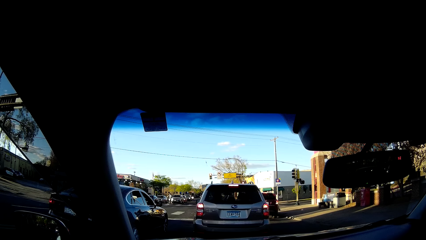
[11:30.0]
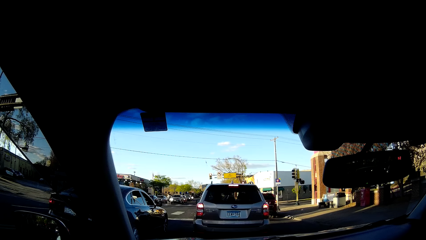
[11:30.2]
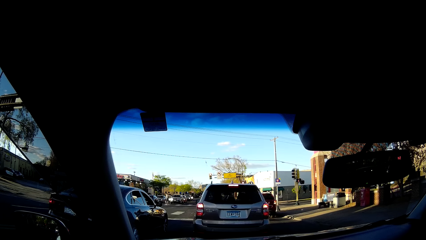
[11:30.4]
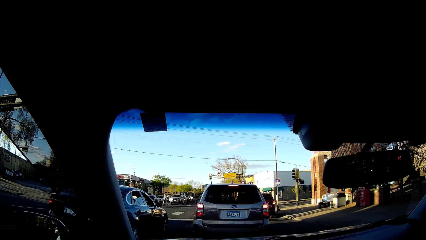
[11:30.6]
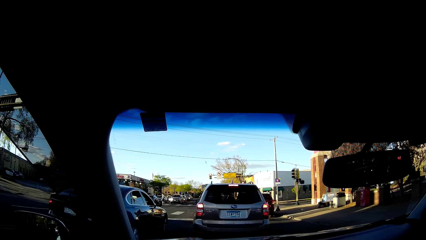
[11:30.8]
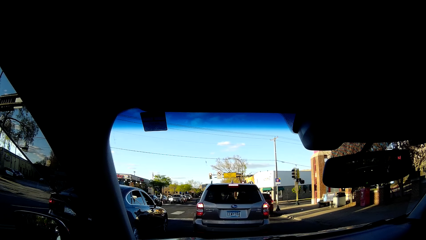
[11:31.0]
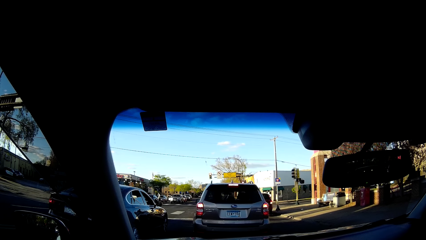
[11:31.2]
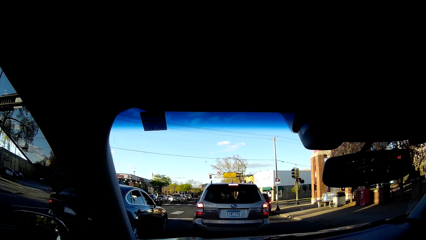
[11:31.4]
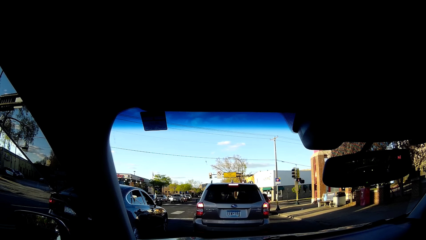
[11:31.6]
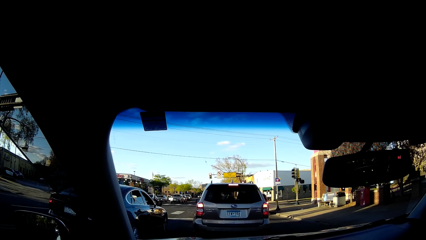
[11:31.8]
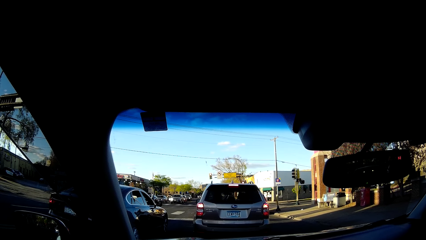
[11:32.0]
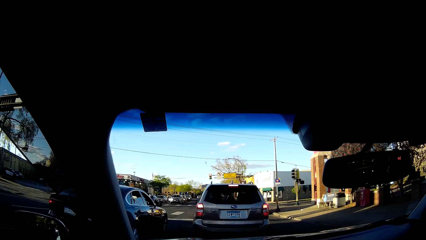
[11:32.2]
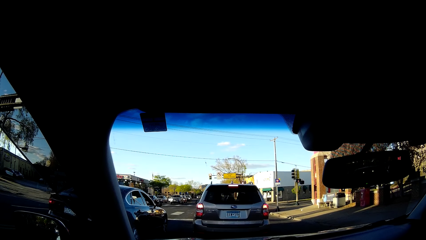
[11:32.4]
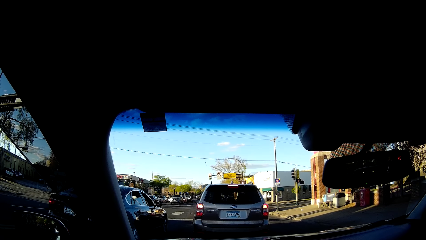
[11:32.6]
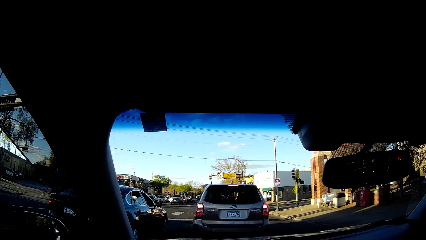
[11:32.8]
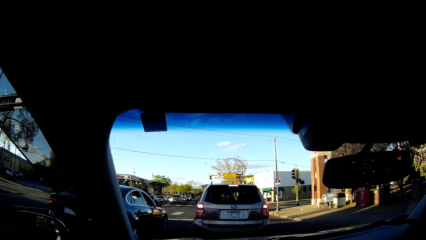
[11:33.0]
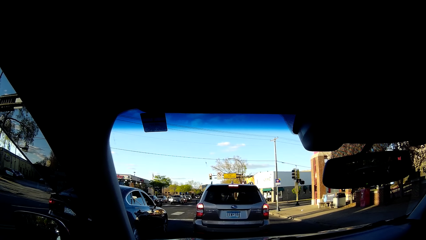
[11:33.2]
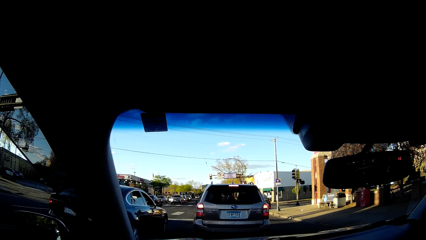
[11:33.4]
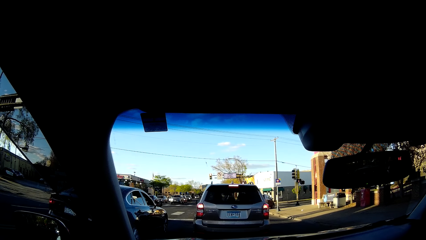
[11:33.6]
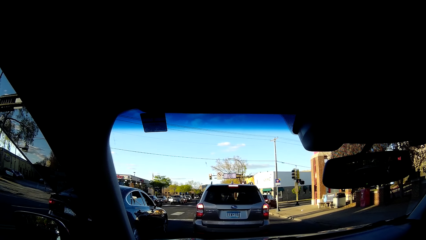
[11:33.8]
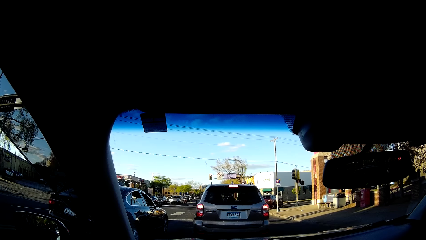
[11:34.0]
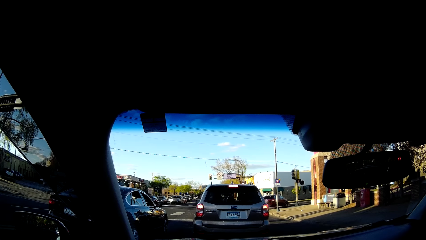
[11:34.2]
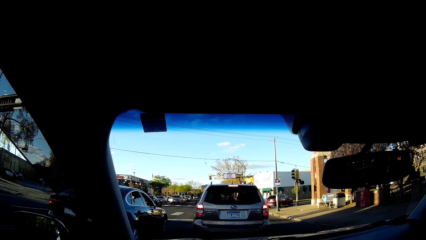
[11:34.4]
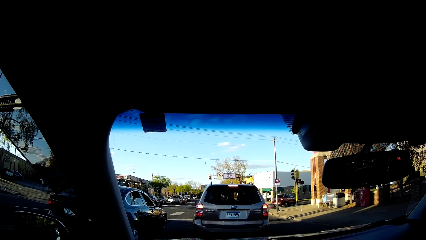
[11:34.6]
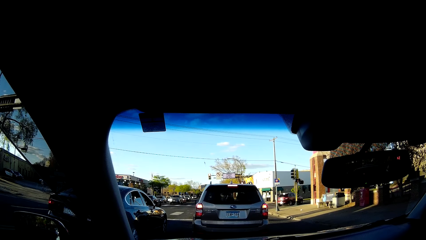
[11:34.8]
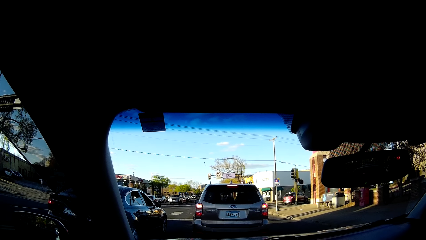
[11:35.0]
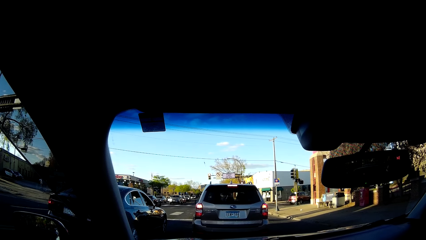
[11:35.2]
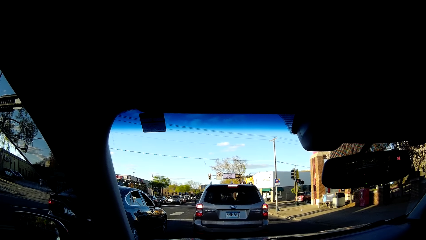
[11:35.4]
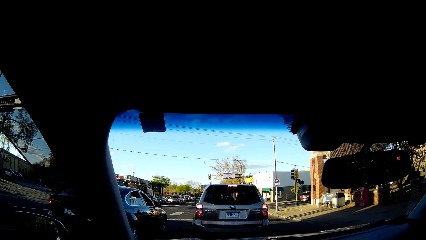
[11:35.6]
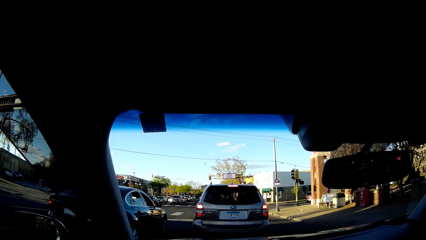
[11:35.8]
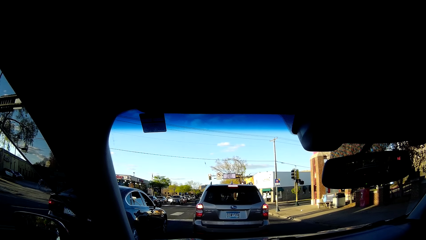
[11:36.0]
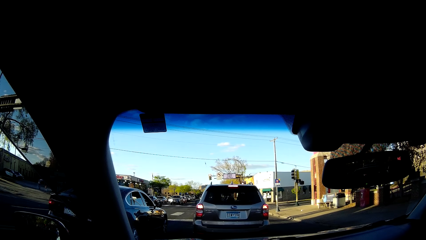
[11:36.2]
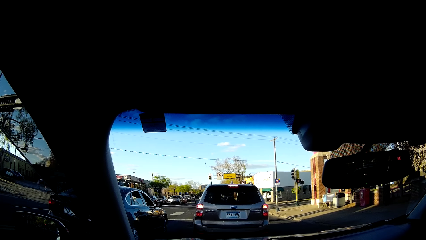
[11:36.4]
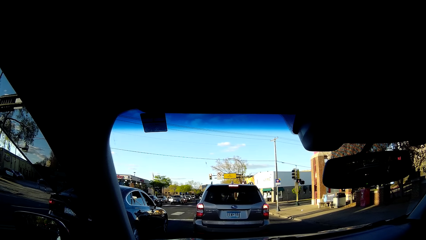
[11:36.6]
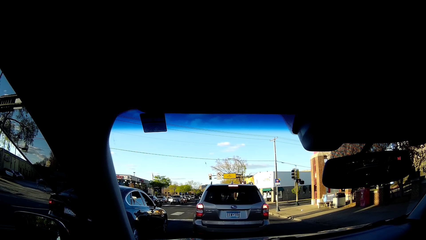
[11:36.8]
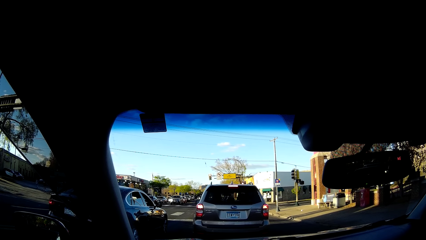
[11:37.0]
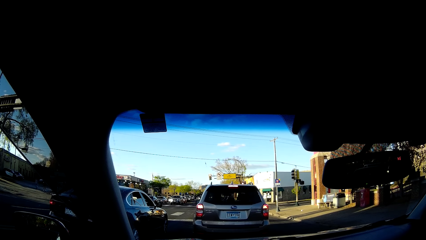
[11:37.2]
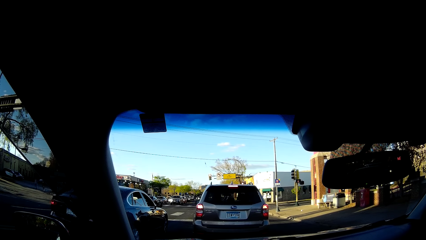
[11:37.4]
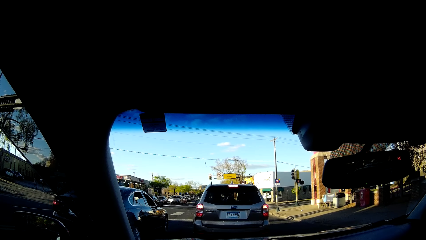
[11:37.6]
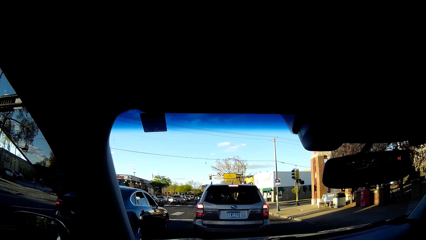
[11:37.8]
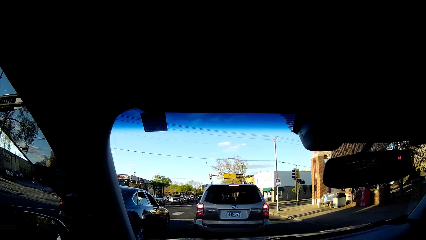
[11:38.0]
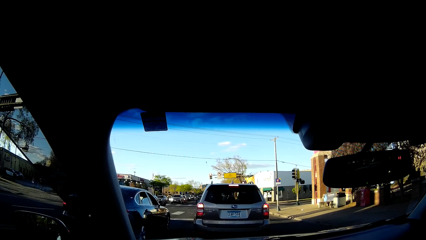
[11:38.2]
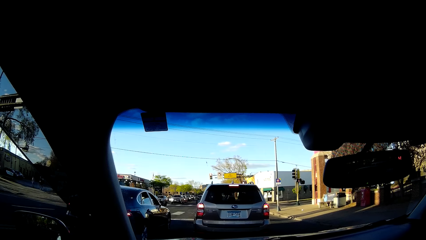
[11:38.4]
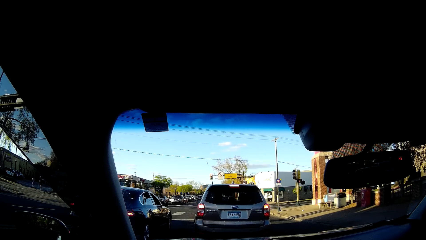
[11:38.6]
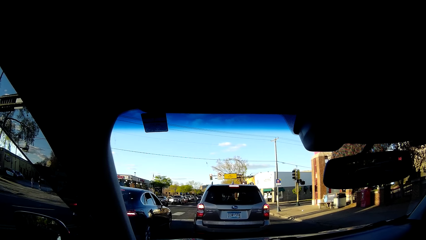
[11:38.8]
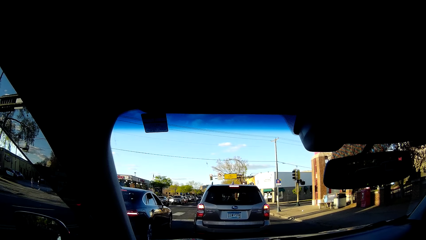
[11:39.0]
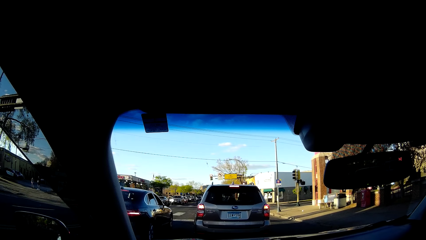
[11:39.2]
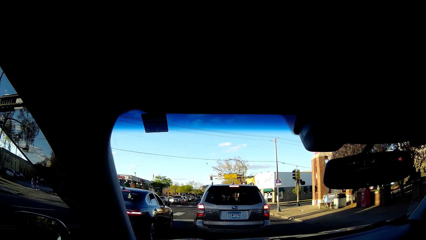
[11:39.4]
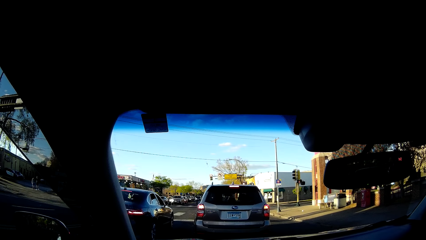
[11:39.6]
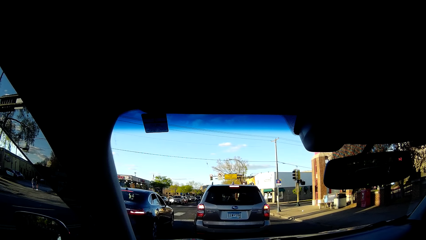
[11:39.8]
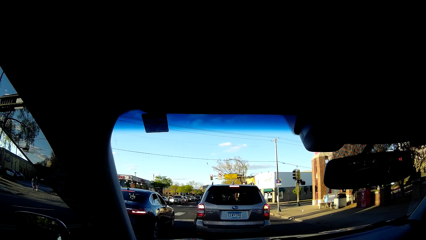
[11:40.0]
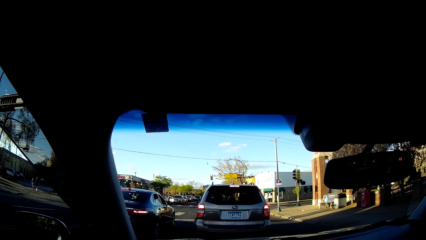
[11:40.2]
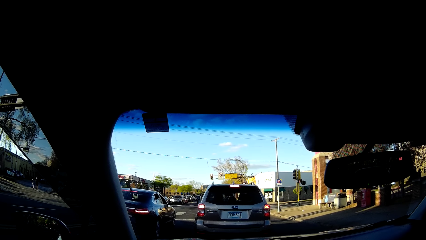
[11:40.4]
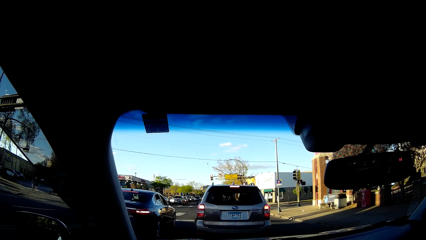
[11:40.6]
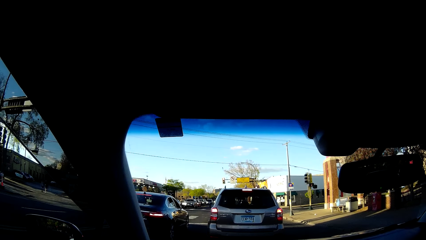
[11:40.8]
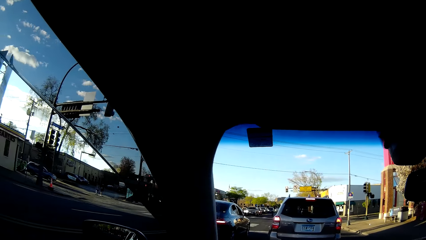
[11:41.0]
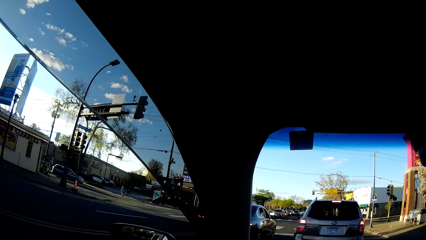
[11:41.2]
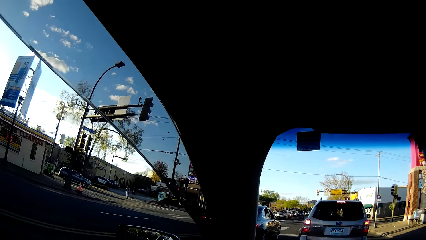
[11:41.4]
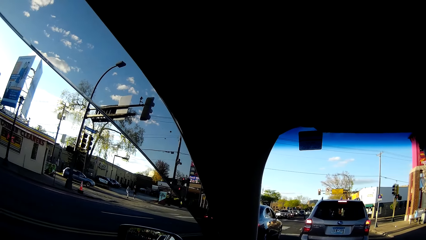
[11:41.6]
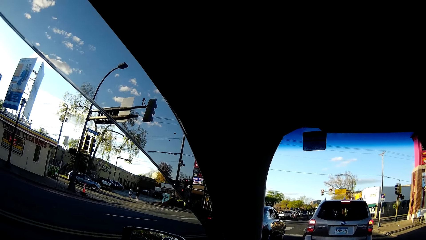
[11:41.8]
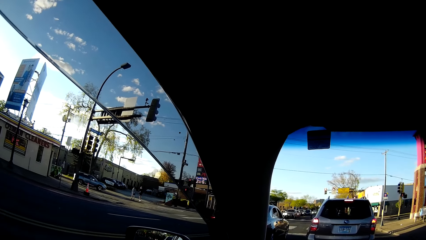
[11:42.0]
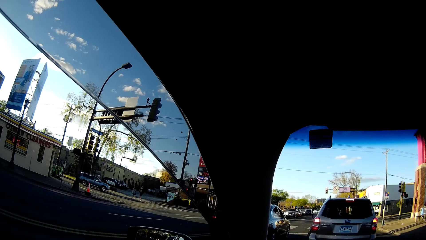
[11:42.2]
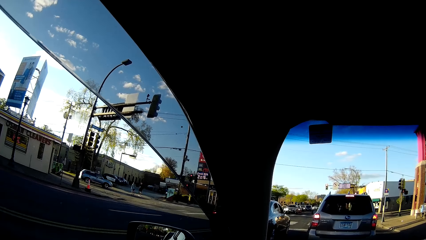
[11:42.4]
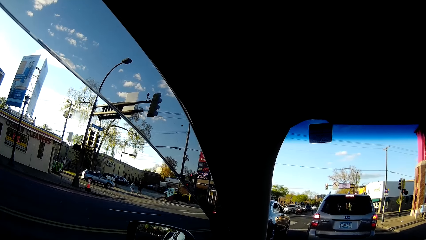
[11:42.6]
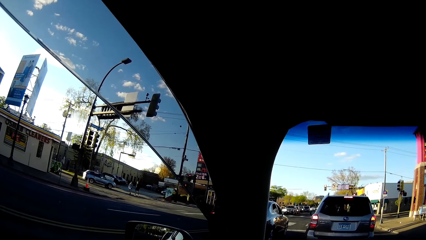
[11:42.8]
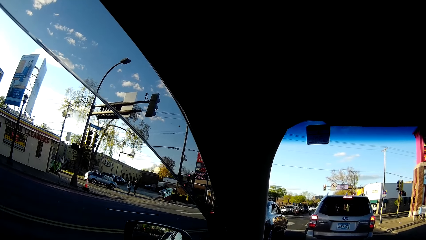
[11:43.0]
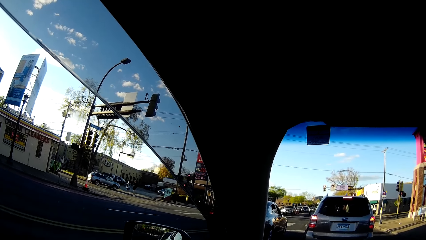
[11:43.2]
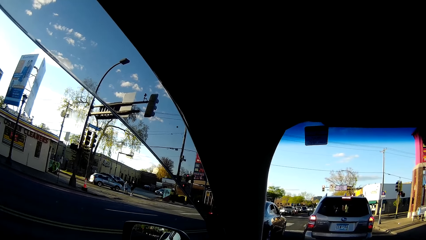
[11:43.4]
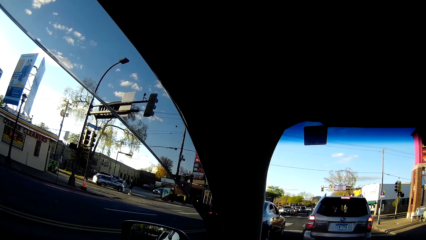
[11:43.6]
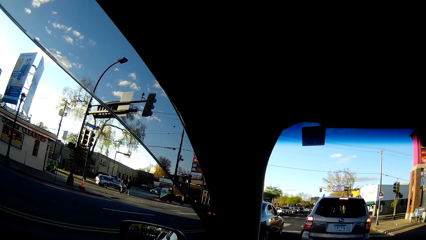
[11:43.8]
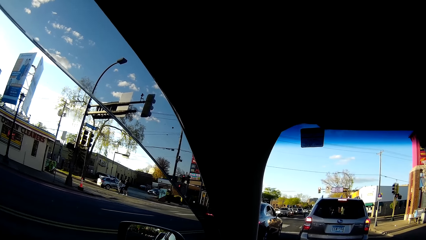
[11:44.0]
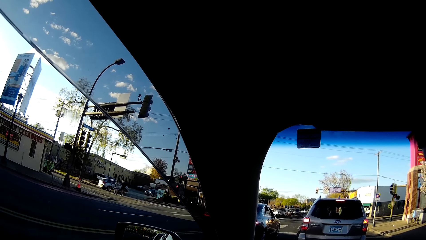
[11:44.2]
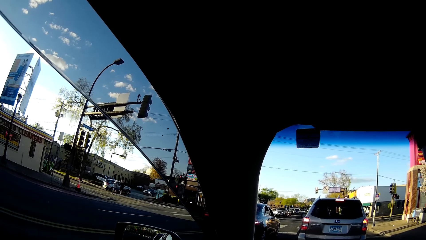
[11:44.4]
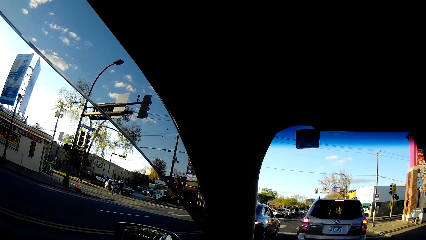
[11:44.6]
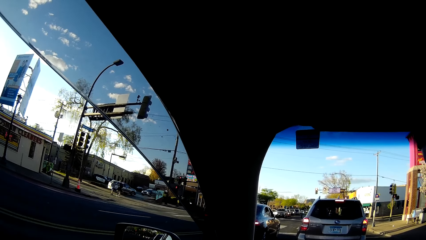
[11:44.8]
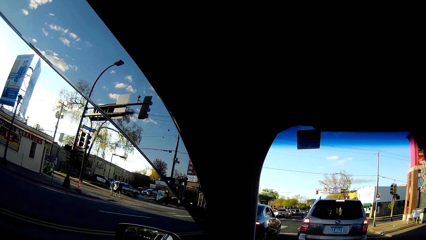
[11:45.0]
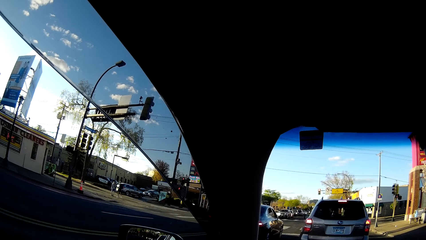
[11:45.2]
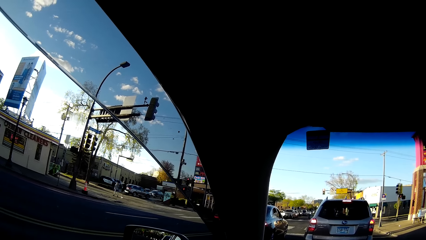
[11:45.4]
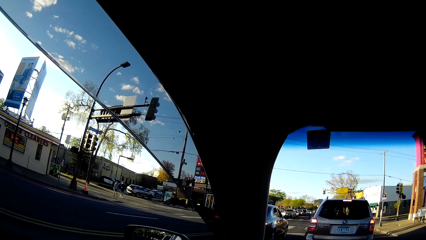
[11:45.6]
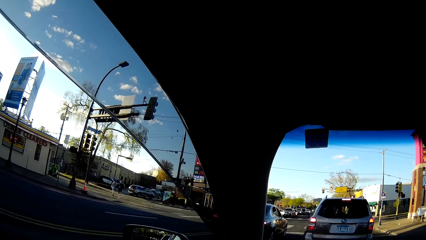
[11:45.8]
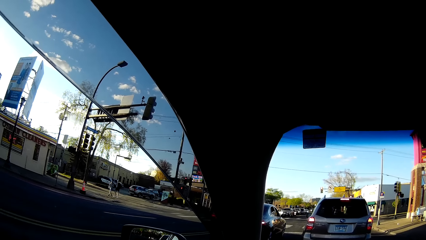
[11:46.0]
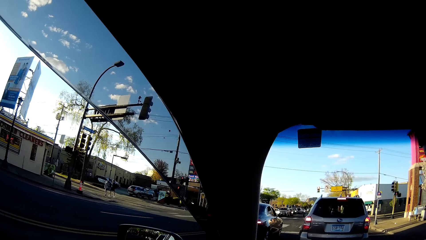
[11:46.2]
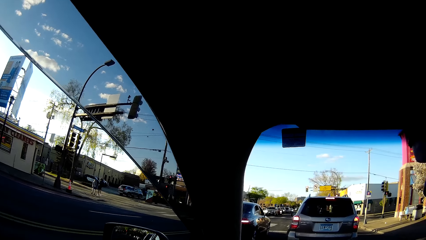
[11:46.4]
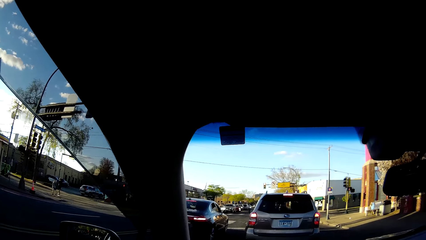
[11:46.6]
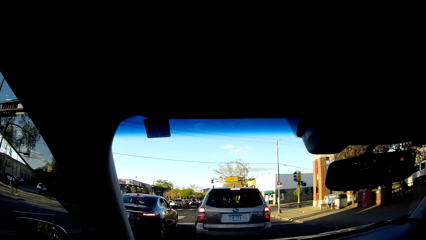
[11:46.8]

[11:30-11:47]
The camera wearer looks around. They sing.
